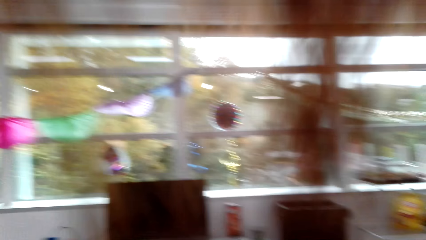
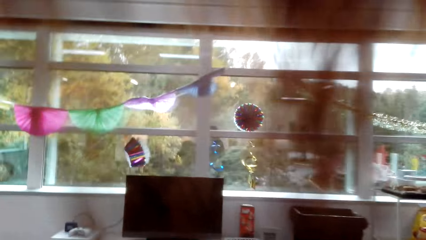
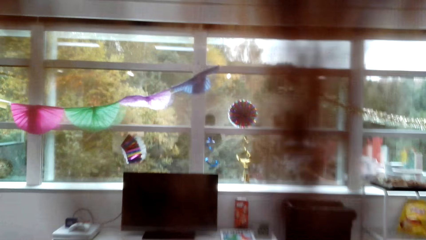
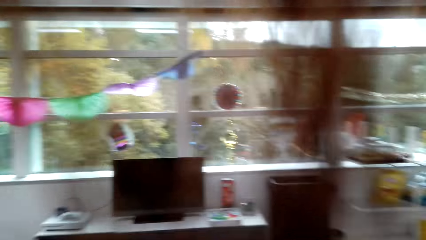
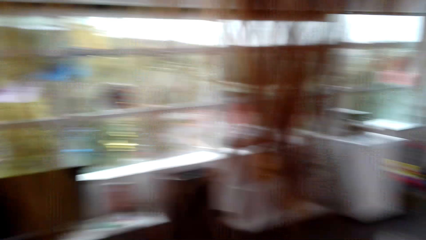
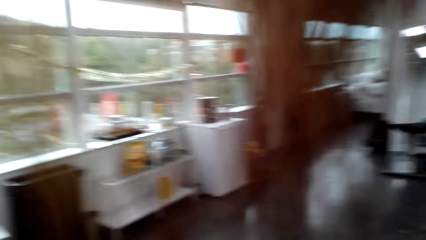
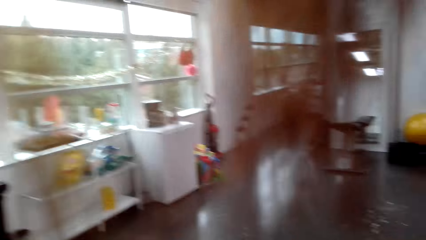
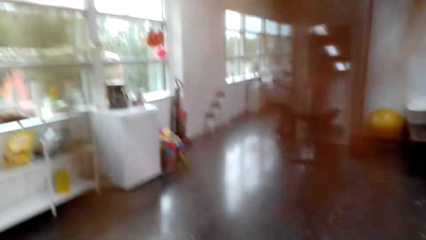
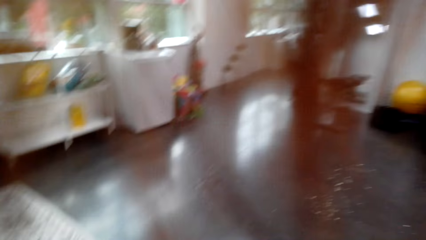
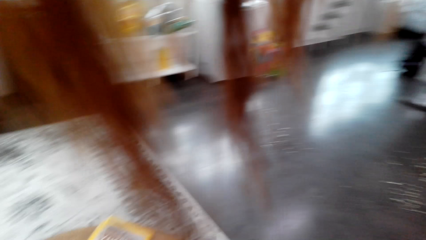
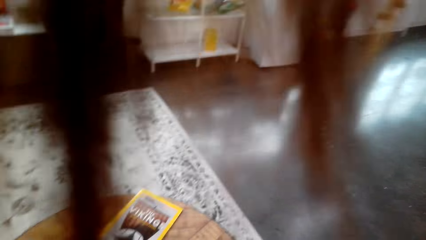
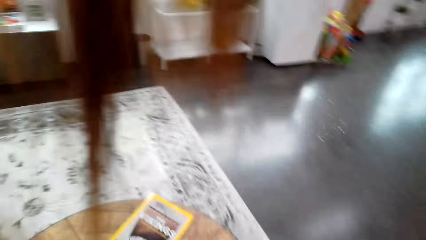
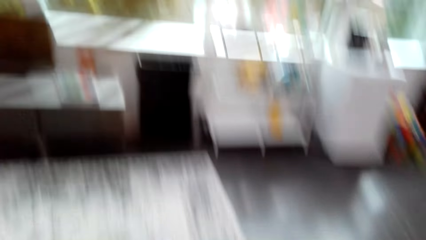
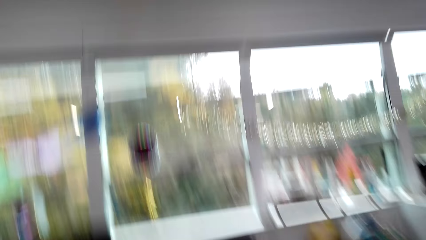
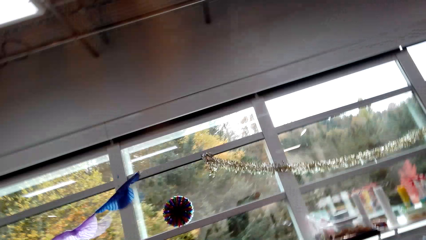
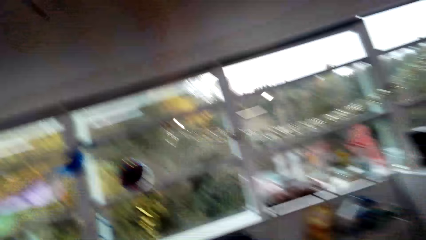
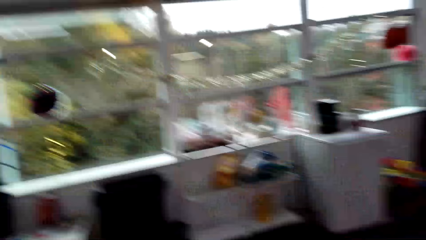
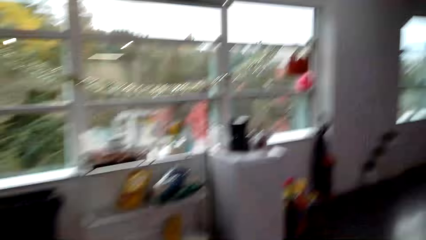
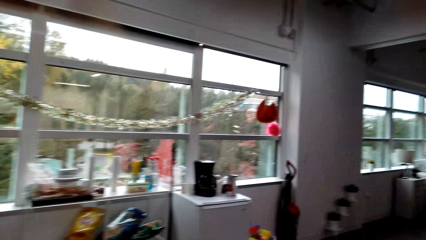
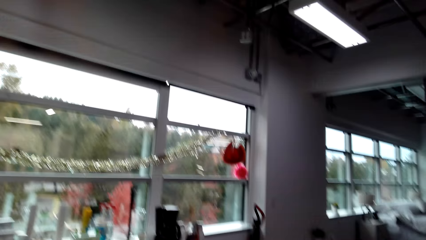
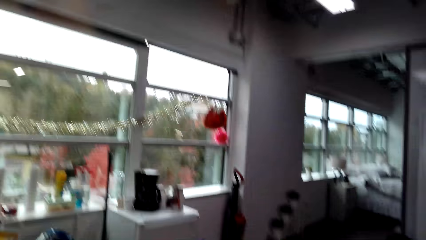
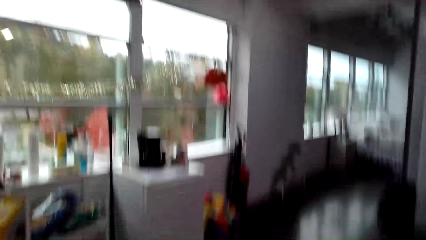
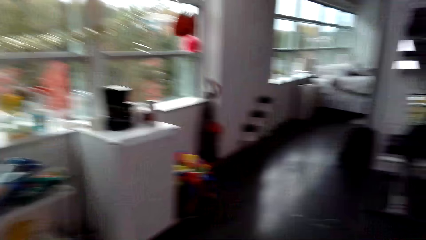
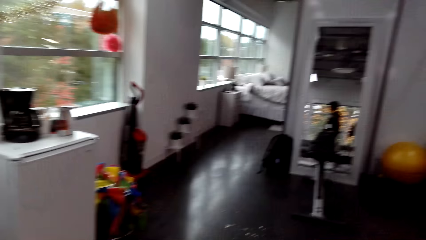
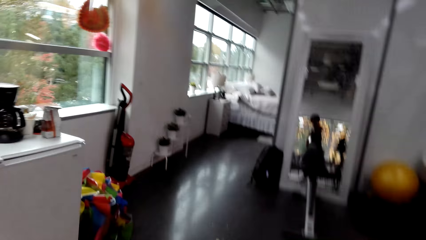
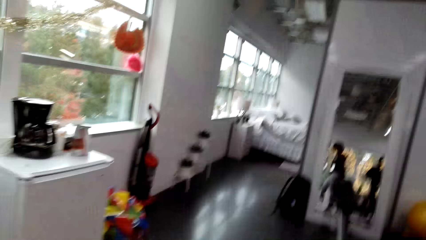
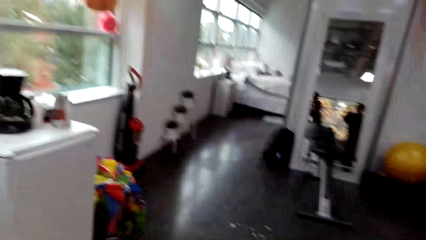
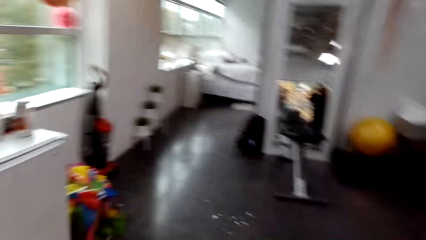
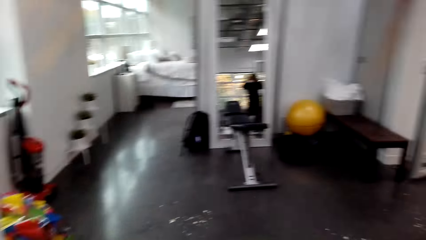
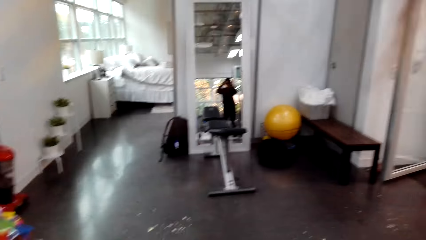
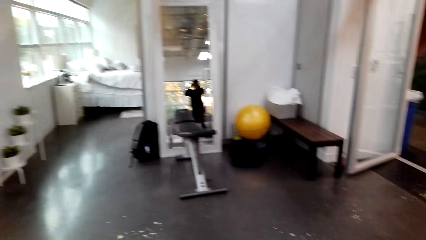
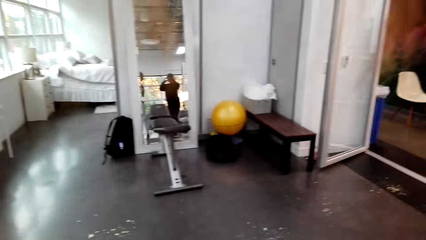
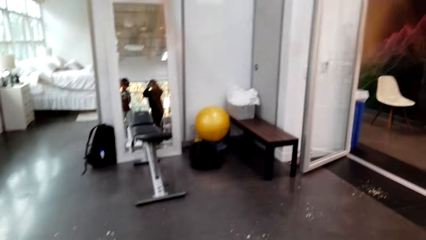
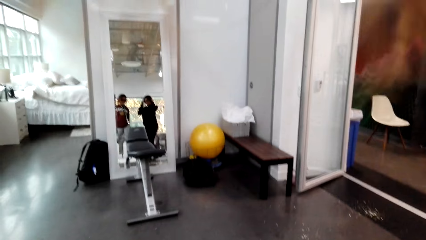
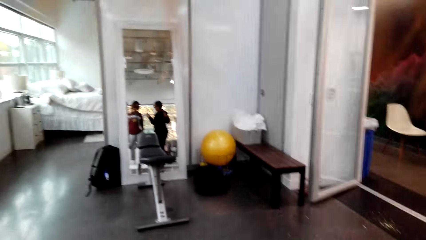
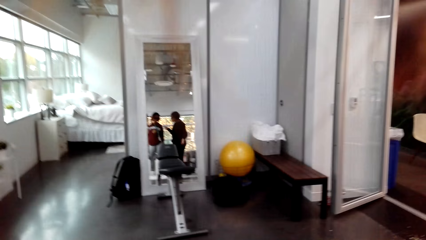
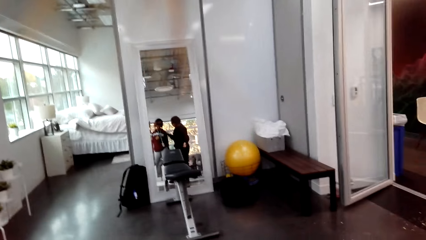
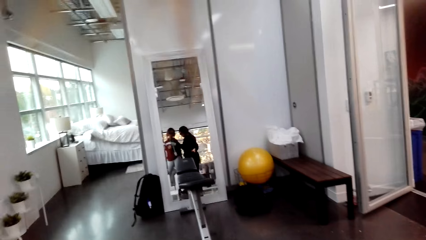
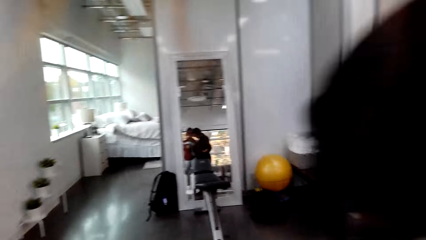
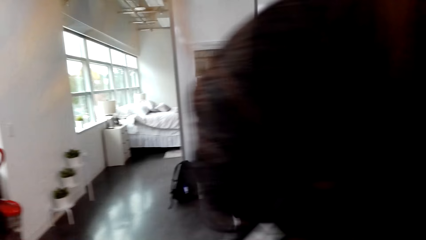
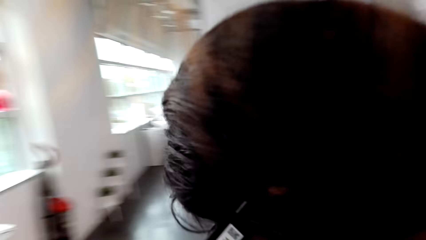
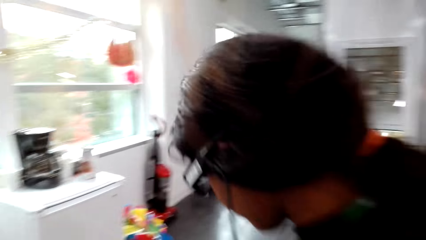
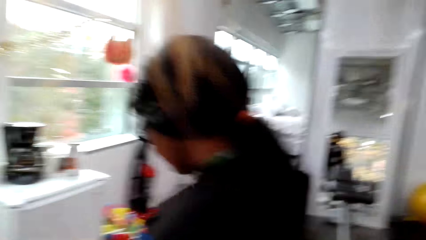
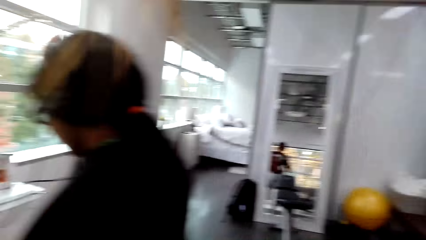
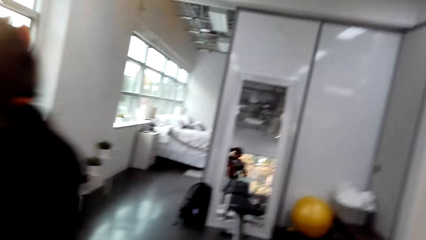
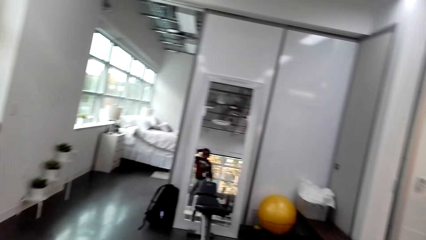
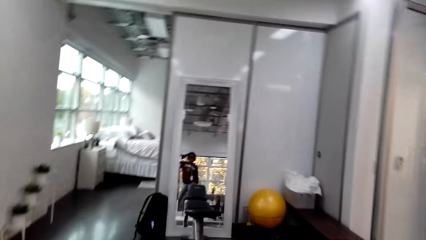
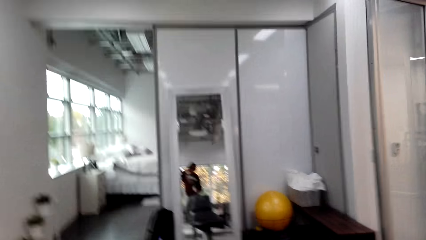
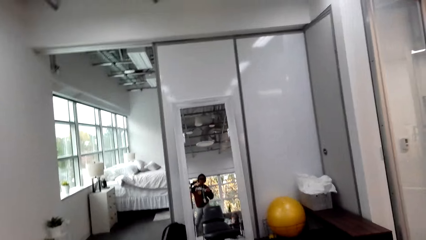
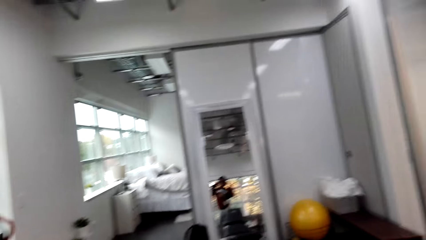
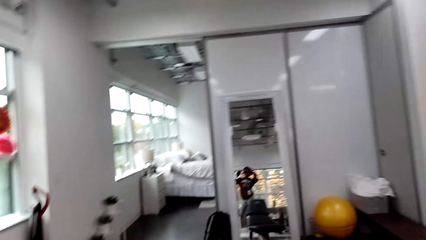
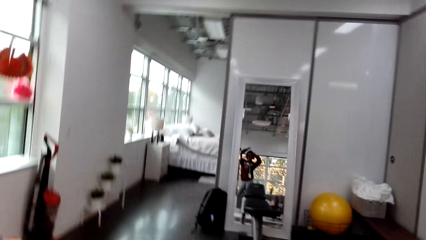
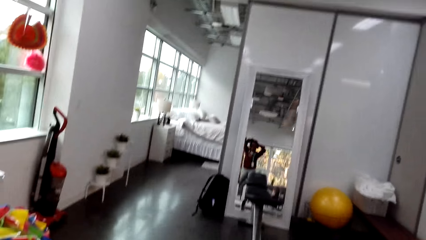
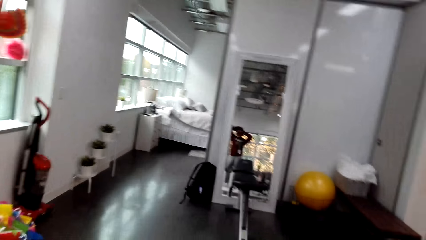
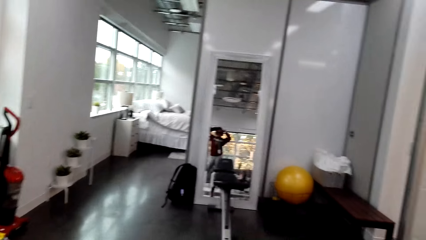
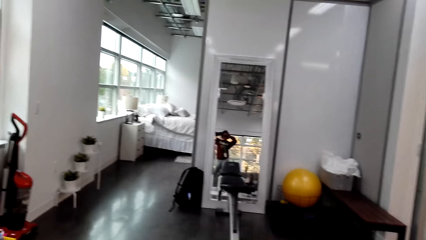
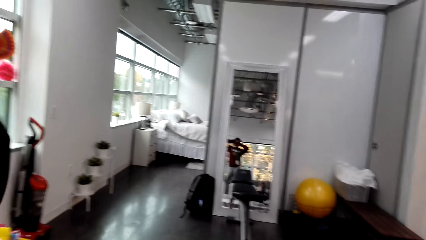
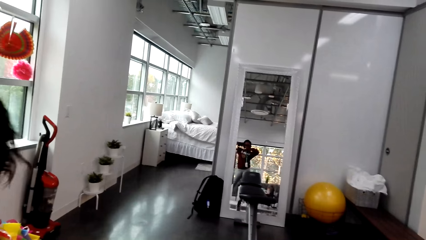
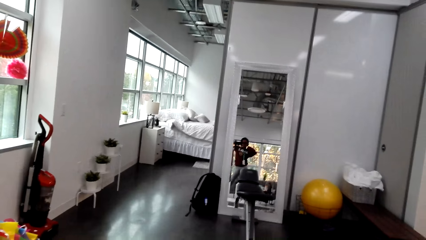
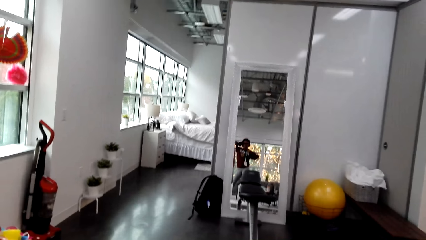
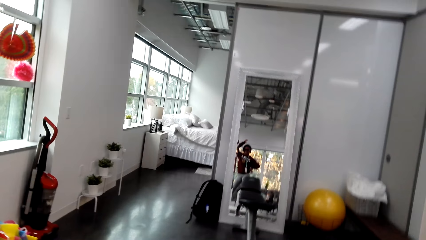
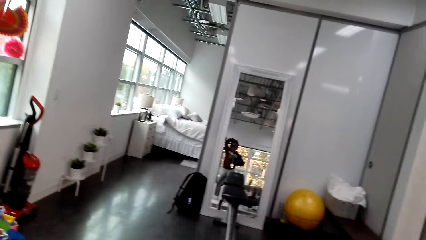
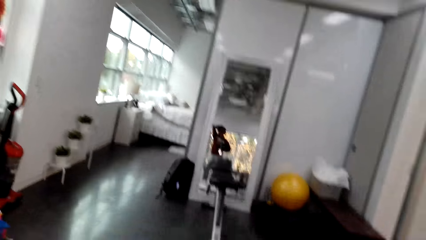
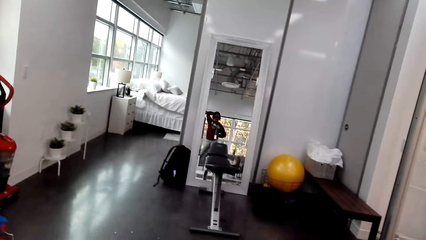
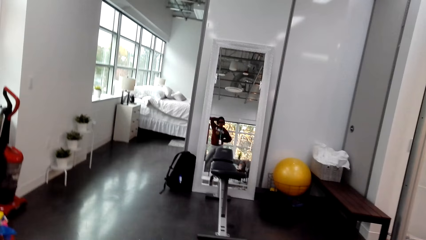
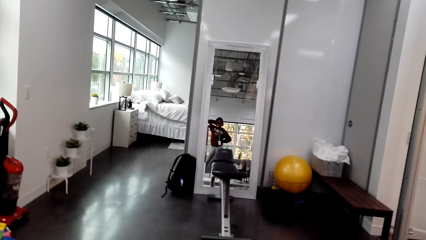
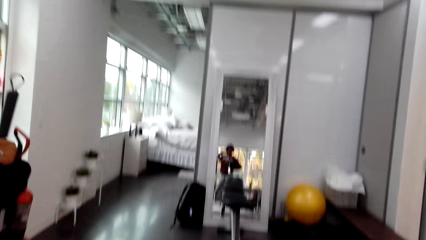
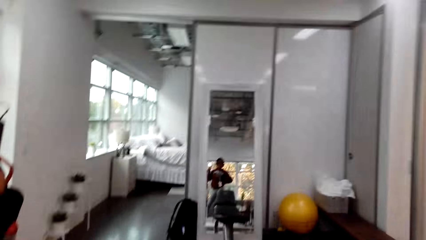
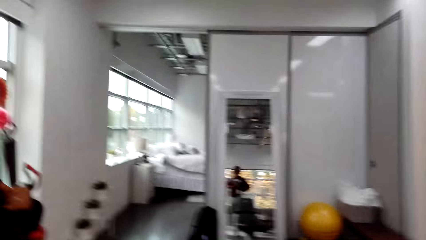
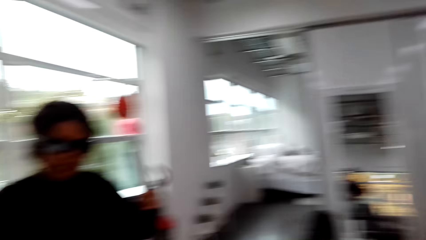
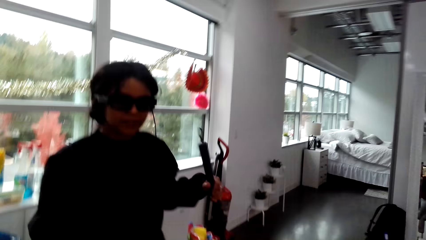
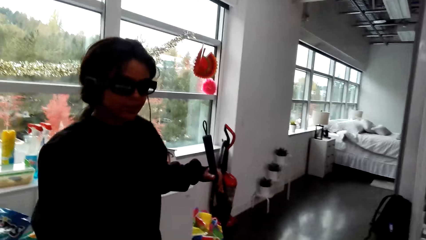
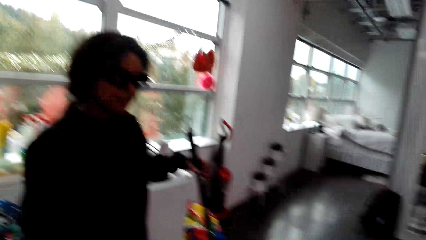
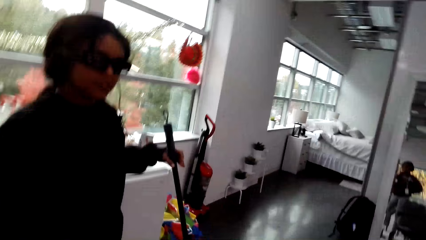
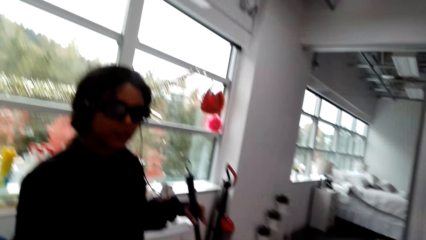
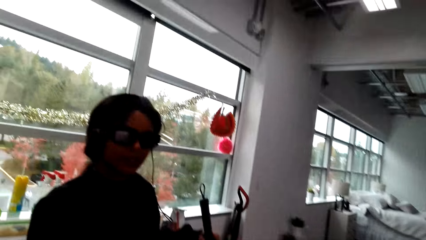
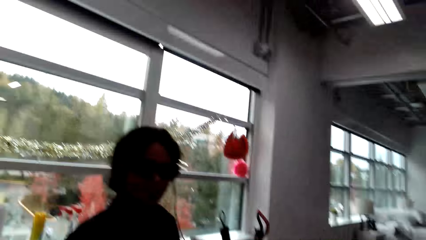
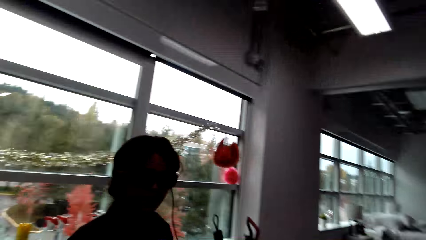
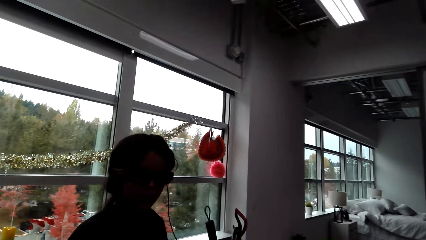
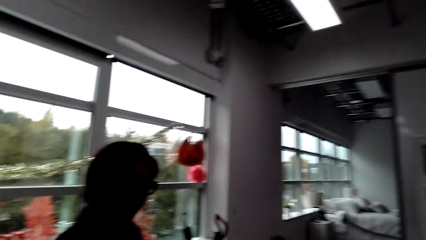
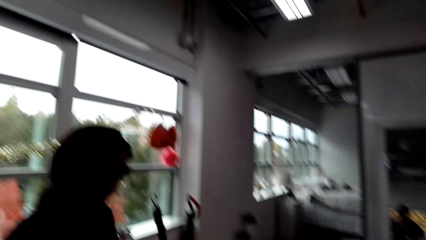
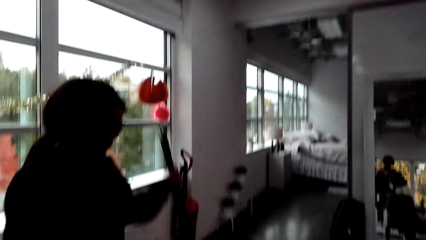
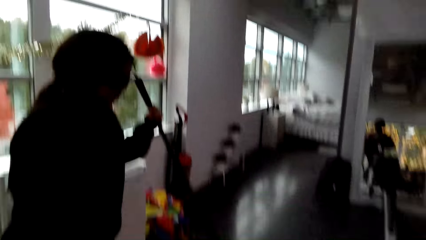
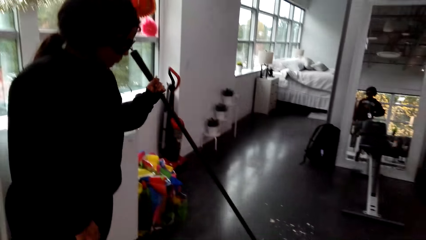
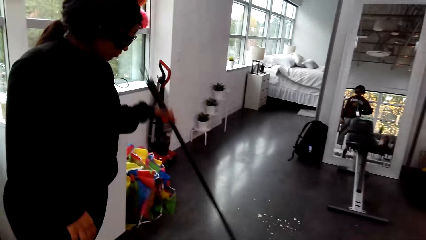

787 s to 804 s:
The camera wearer looks around a room and walks around the room. A lady walks around the room. Another lady holds her head. The camera wearer looks around the room.
